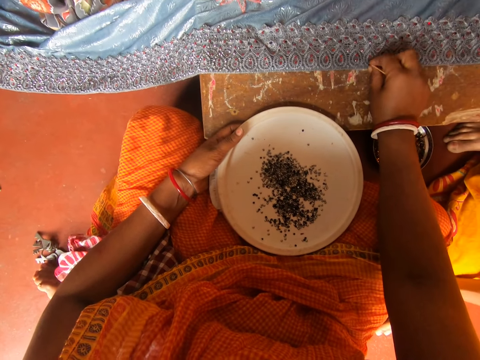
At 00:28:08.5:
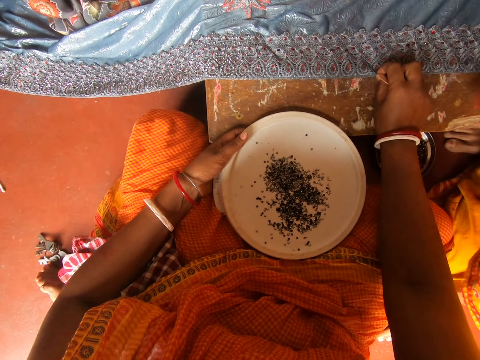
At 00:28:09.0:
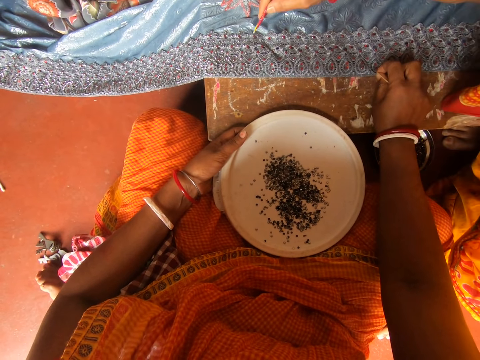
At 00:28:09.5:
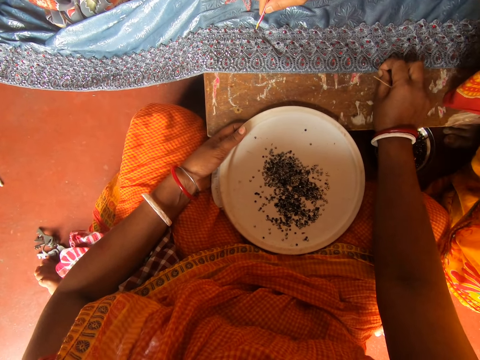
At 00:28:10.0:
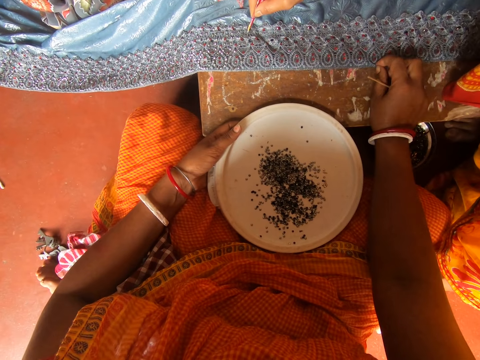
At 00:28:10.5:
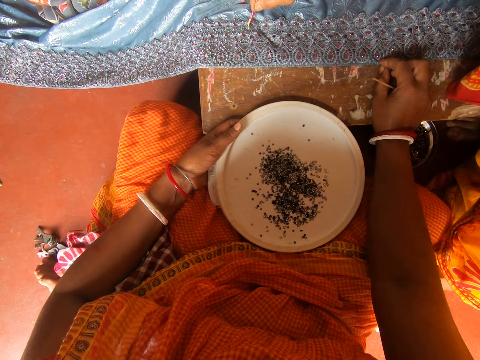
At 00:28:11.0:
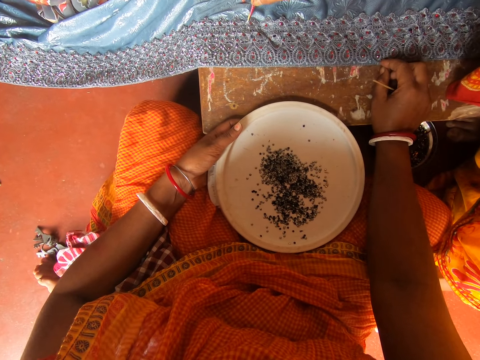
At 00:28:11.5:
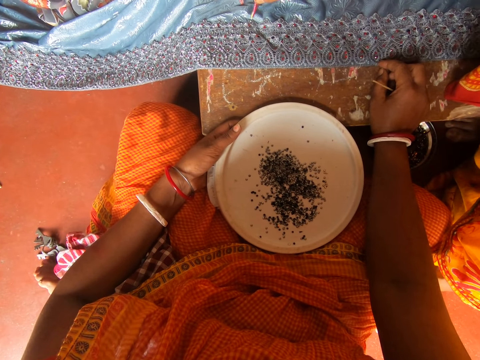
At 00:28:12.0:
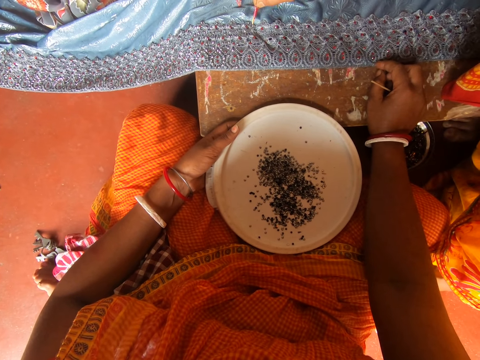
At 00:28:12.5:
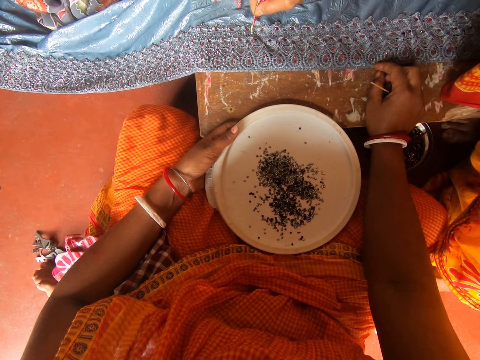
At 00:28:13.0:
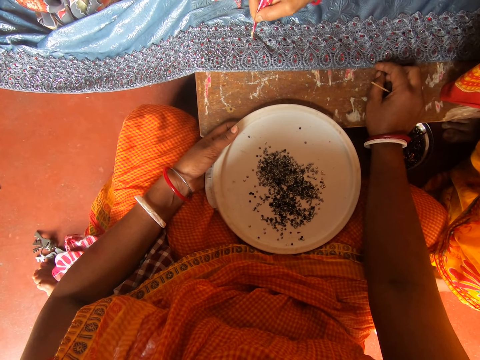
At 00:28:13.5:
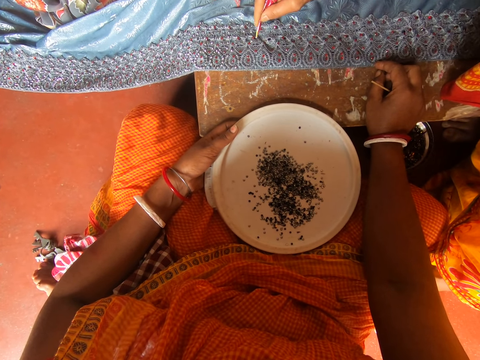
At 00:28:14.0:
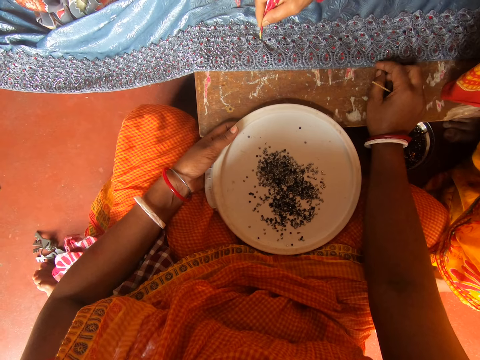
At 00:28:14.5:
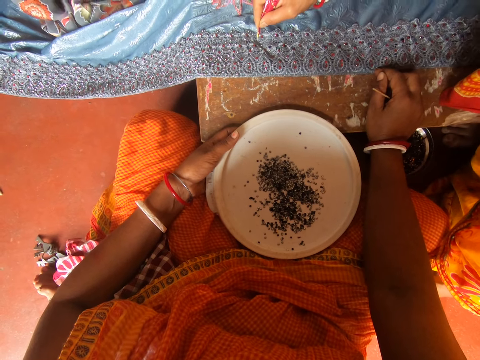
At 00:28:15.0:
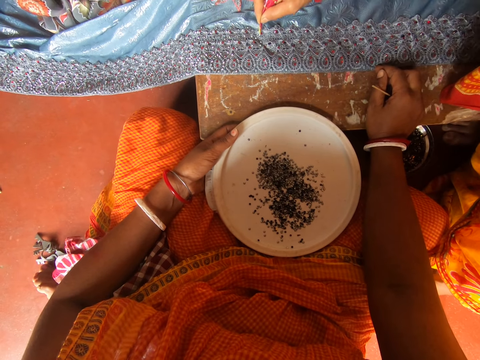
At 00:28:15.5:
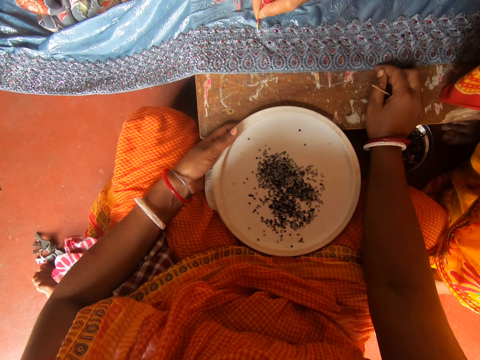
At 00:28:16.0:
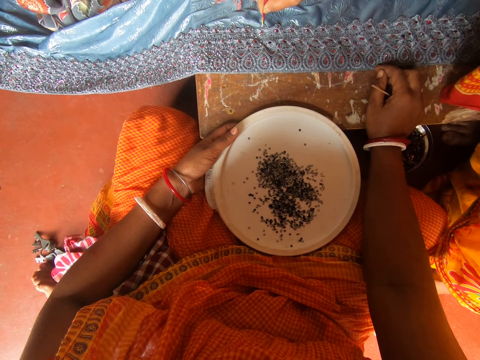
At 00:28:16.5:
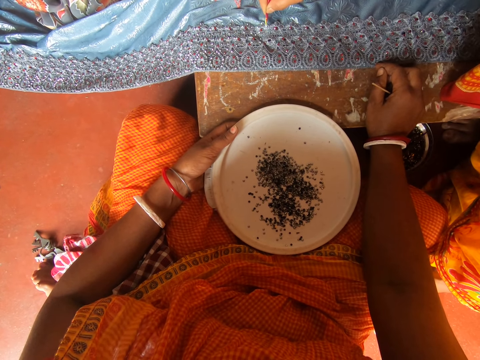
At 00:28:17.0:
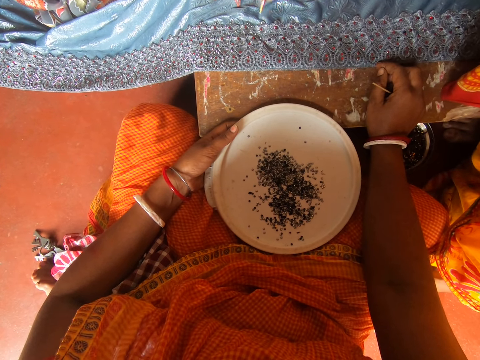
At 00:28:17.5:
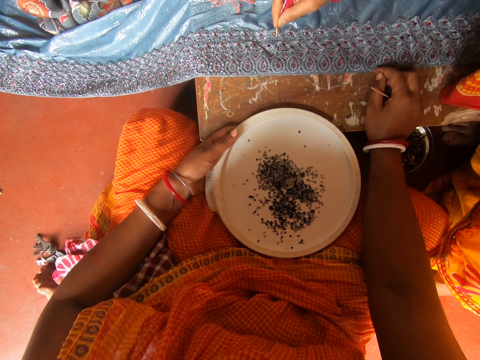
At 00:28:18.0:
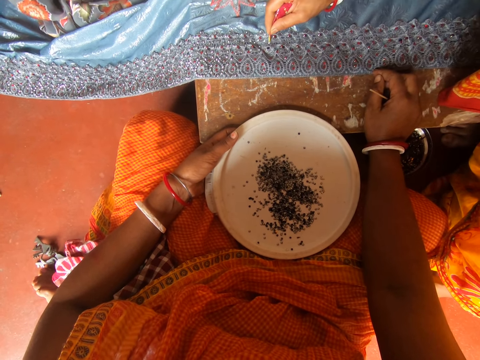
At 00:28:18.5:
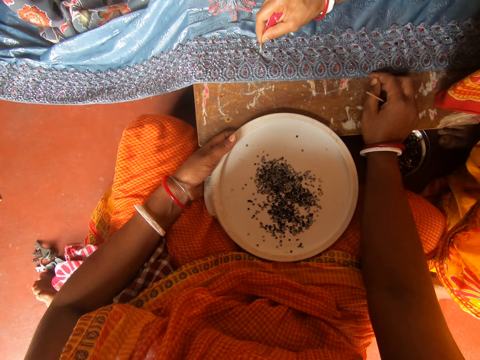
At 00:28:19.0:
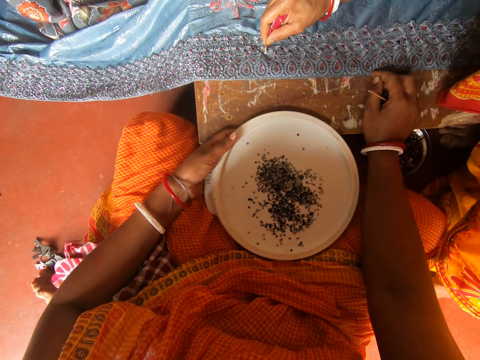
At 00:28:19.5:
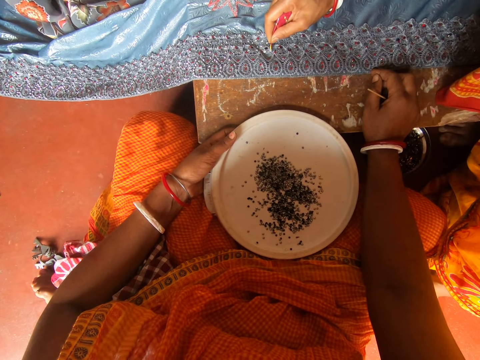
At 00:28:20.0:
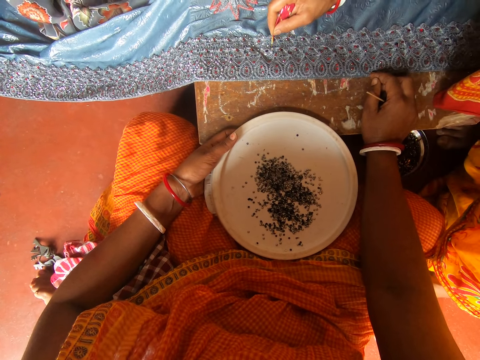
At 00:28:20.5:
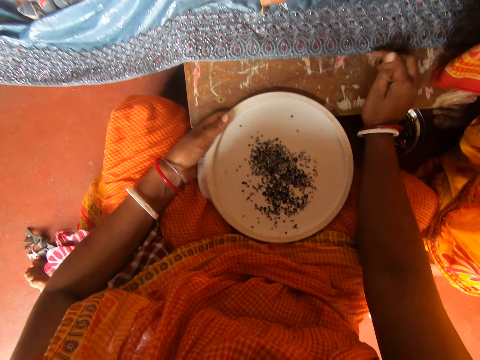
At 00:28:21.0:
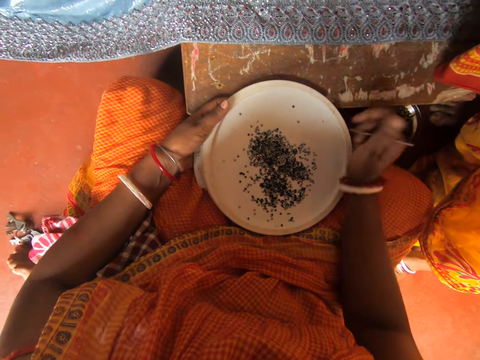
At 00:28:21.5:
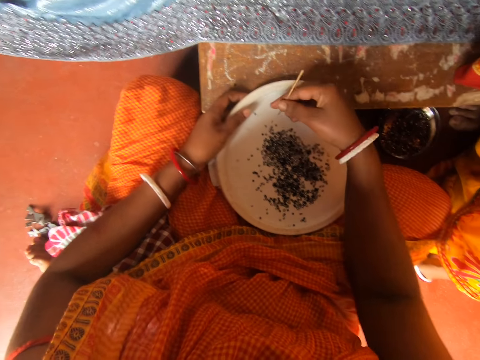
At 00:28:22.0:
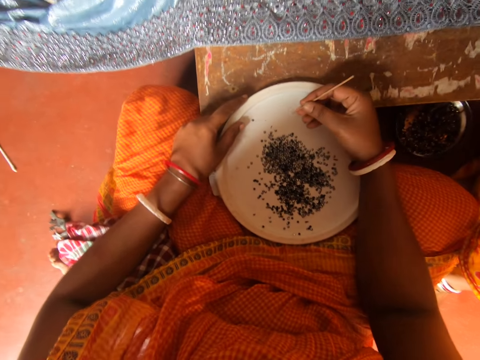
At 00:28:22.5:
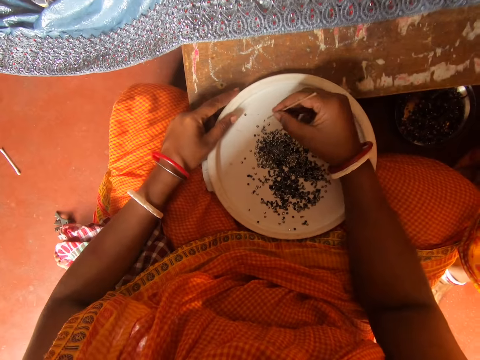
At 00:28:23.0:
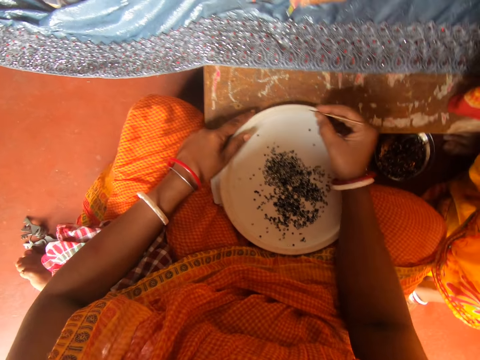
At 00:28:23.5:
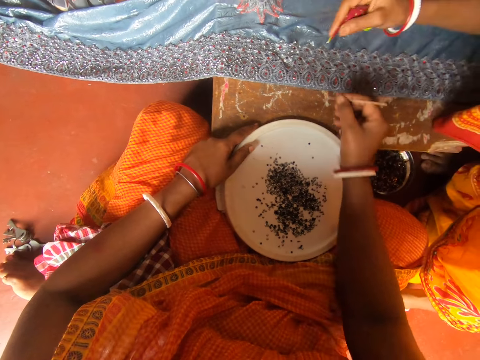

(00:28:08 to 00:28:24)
A person stains glue on the cloth with something in a right hand. The camera wearer stares at the cloth. The person talks. The person stains glue on the cloth with something in a right hand. The camera wearer lifts a hand. They stare around. The person talks.

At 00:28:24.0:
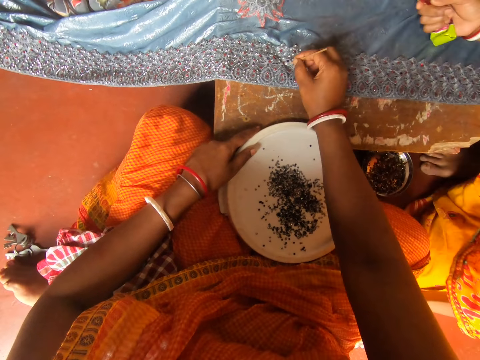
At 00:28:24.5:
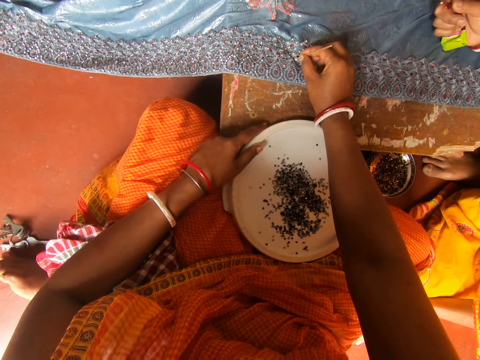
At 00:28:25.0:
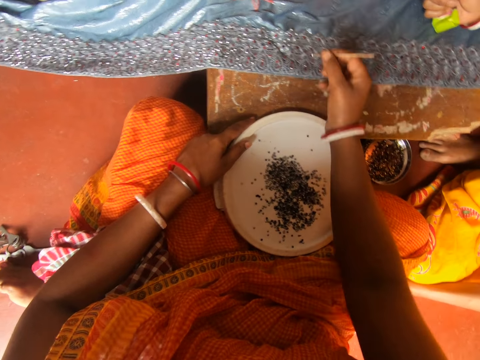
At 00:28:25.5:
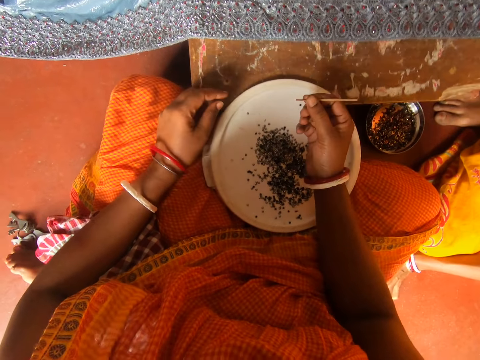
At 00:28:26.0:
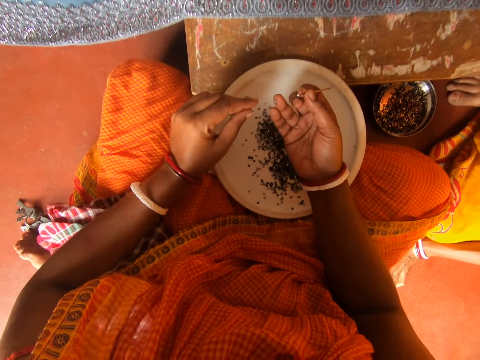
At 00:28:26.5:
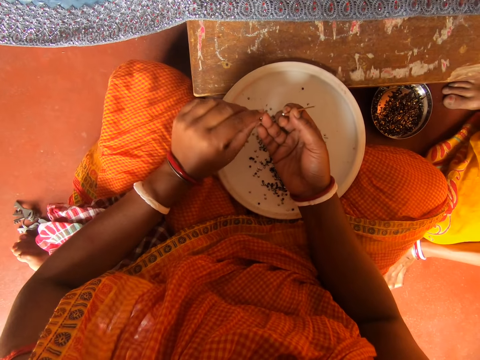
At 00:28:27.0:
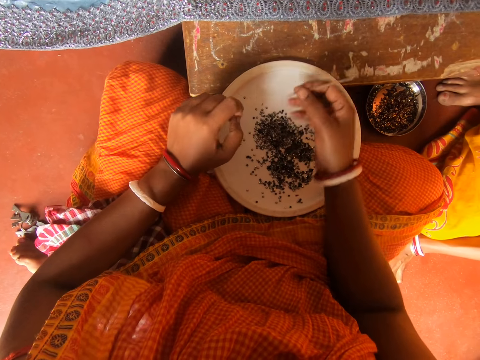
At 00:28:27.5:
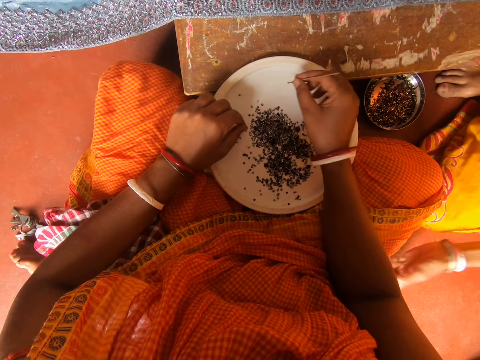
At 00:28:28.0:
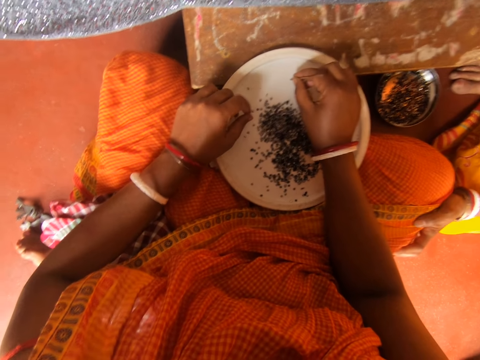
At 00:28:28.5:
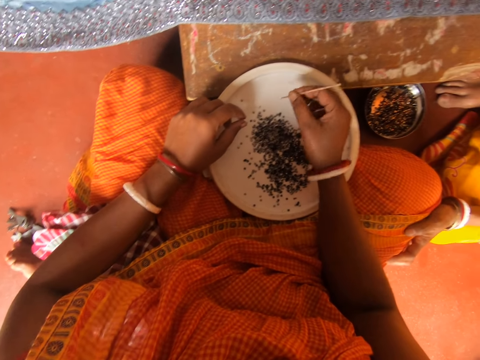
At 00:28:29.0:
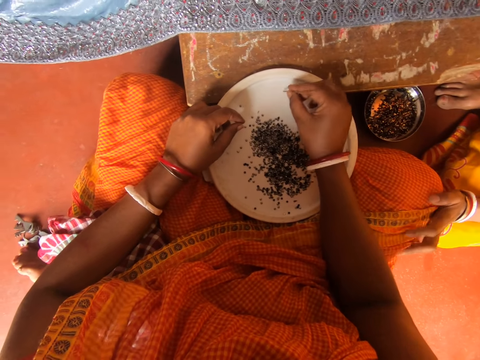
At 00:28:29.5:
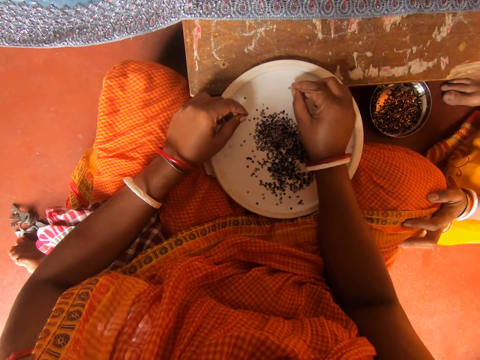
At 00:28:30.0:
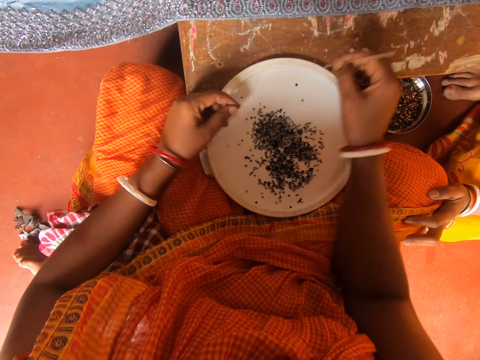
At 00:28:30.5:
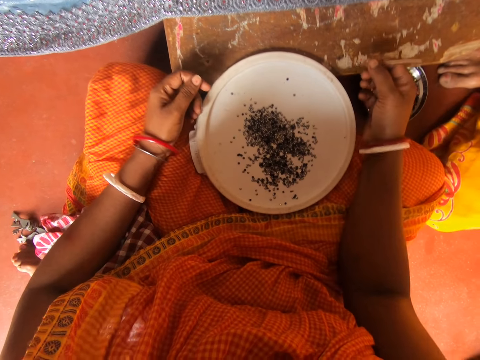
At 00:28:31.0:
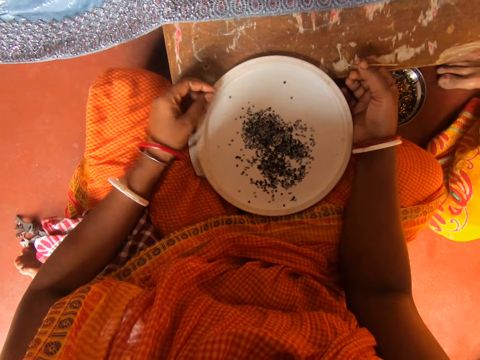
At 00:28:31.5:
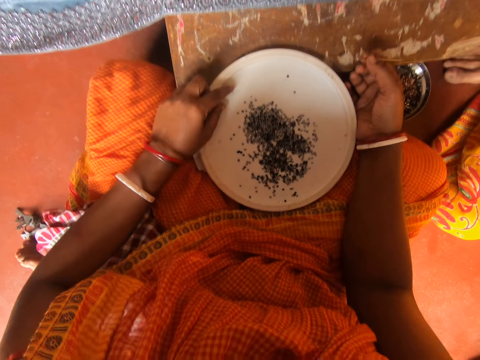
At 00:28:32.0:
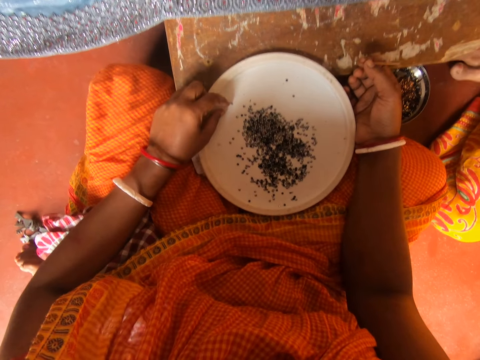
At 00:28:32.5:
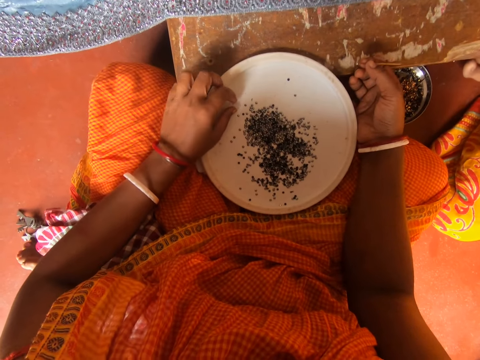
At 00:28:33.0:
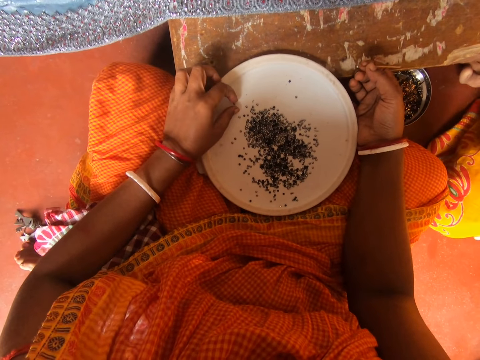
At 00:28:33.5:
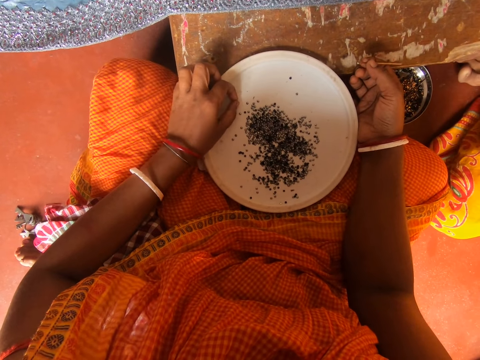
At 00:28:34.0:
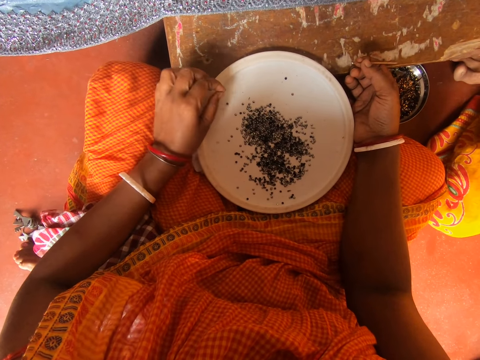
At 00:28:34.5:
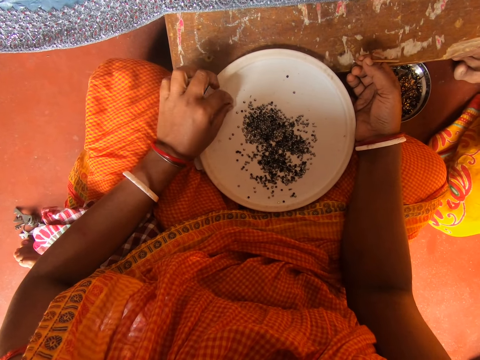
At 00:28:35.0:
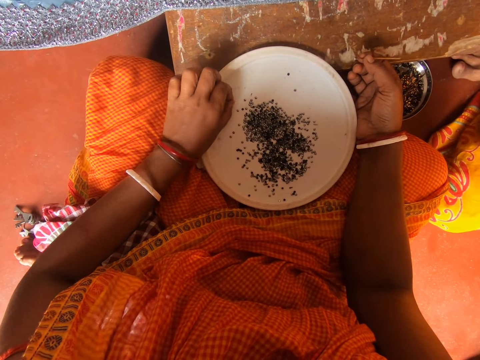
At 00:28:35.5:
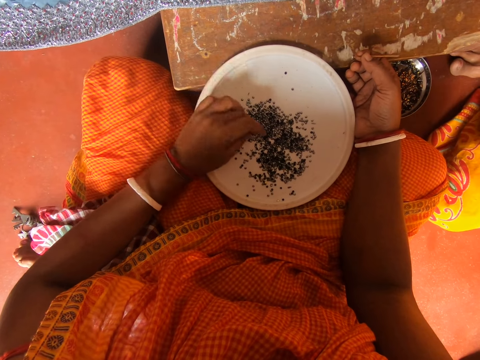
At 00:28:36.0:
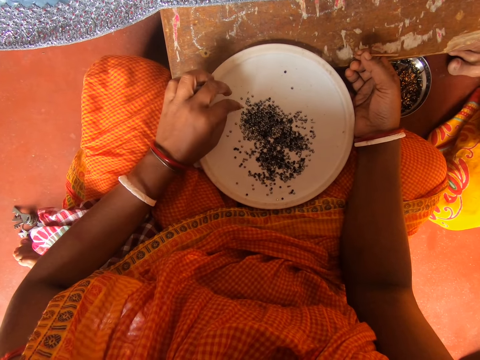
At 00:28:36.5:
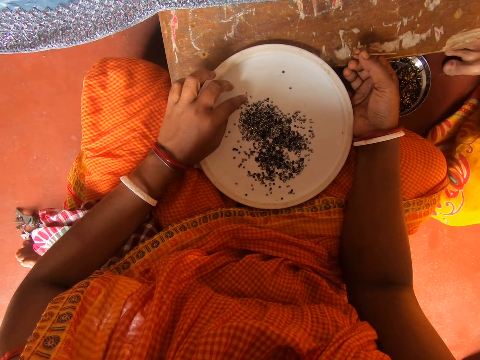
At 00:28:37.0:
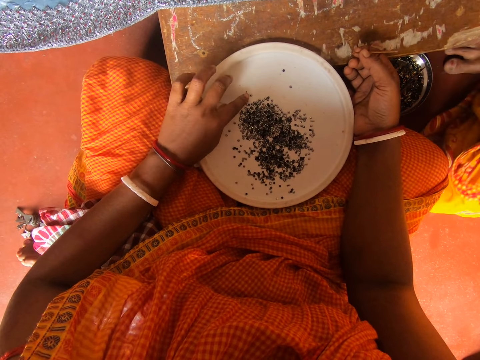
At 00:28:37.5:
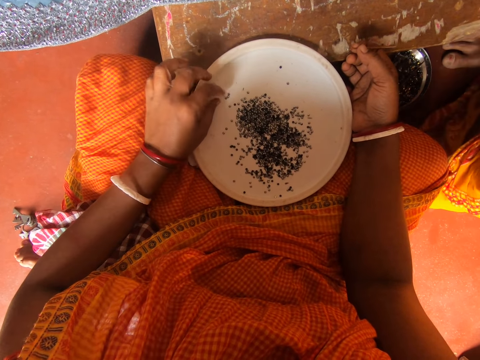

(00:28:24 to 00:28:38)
The camera wearer picks up the glue on the cloth with a bead stick in a right hand. A person talks. The camera wearer stares at the bead on a right hand finger. They pick up the bead on the right hand finger with a left hand. They drop the bead in a plate or lid with a left hand. The person places a left hand on the camera wearer's leg. The camera wearer picks up a bead with a stick. The person talks. The camera wearer moves a bead. They grab a bead in the plate with a left hand. They pick up a bead. They put the bead in the lid. They move beads in the lid.
